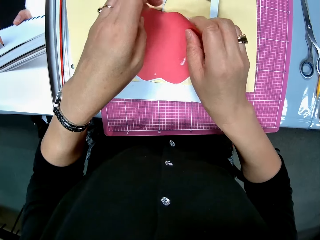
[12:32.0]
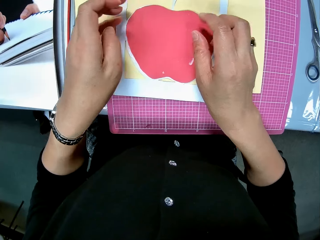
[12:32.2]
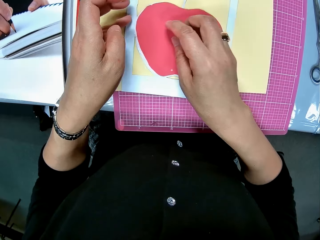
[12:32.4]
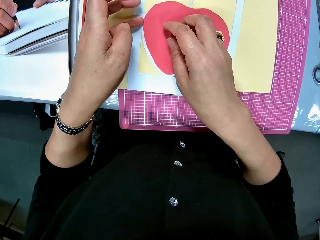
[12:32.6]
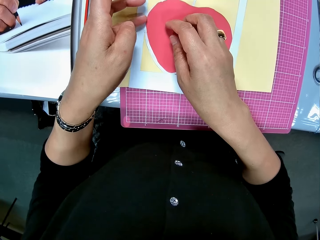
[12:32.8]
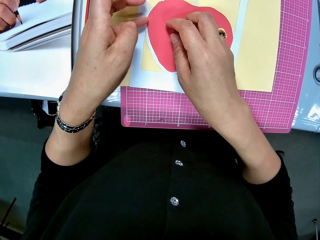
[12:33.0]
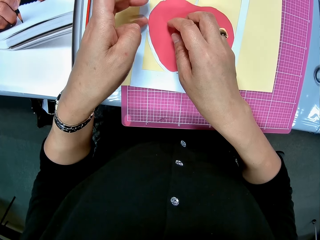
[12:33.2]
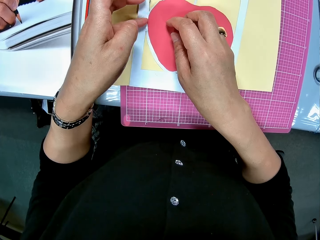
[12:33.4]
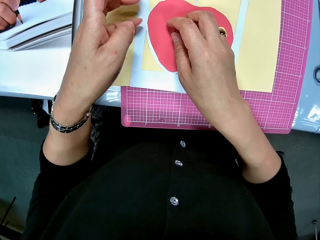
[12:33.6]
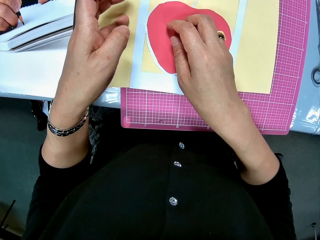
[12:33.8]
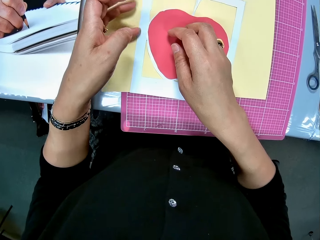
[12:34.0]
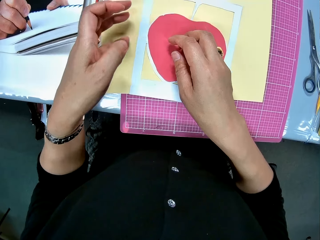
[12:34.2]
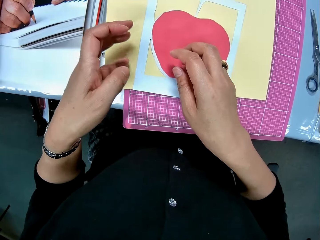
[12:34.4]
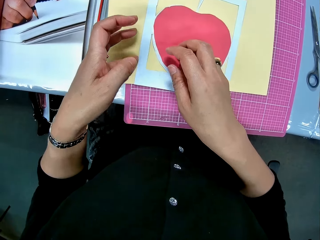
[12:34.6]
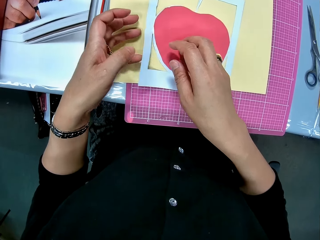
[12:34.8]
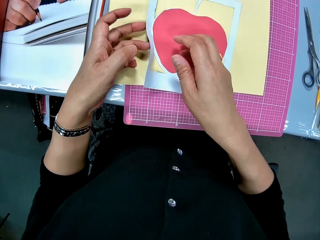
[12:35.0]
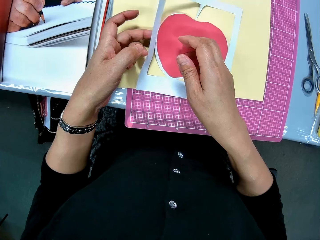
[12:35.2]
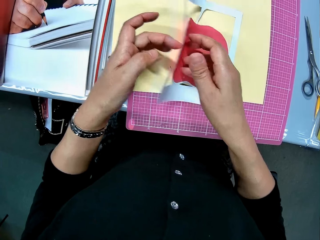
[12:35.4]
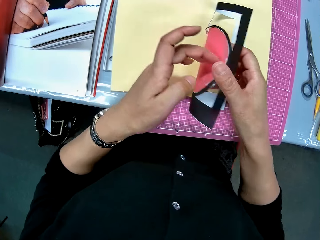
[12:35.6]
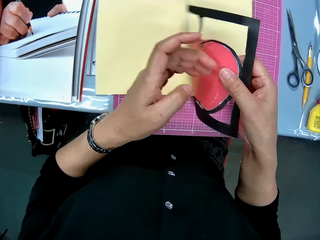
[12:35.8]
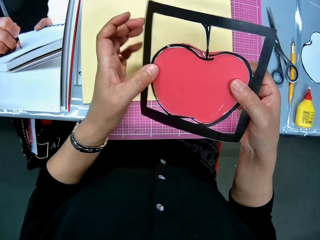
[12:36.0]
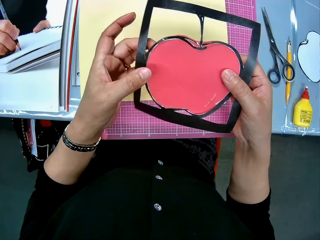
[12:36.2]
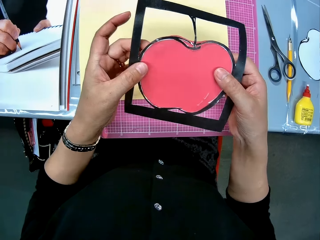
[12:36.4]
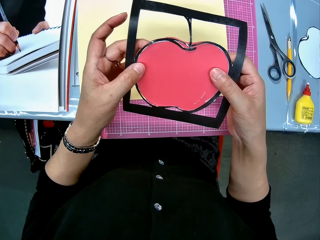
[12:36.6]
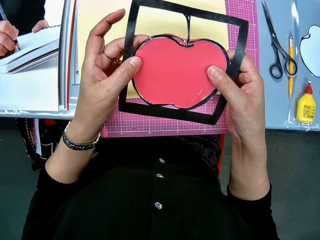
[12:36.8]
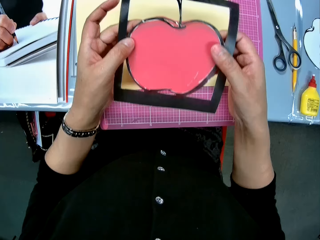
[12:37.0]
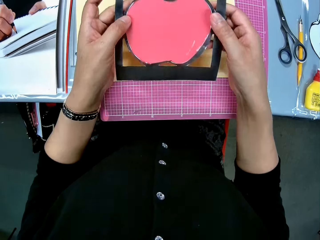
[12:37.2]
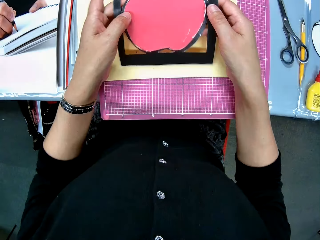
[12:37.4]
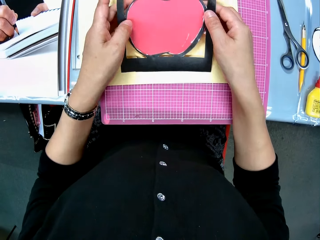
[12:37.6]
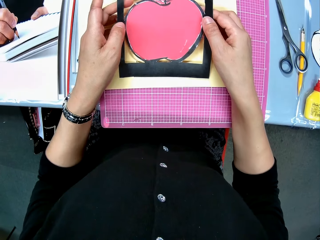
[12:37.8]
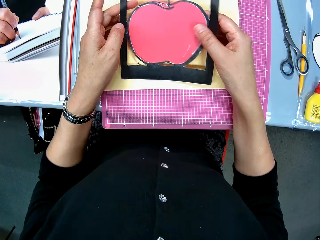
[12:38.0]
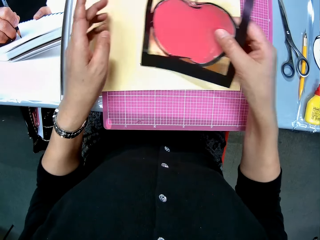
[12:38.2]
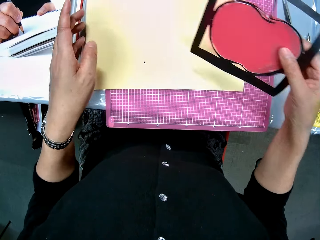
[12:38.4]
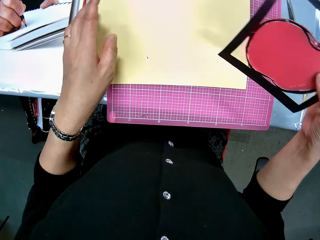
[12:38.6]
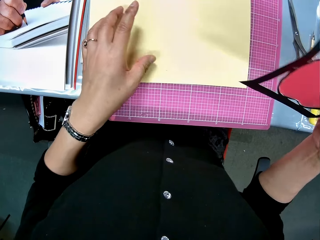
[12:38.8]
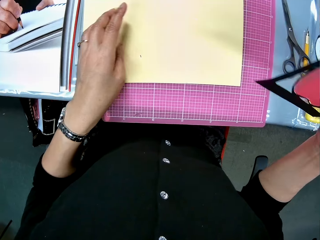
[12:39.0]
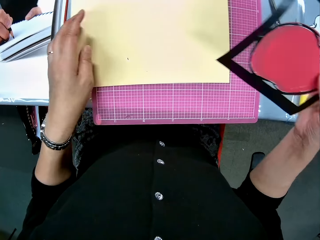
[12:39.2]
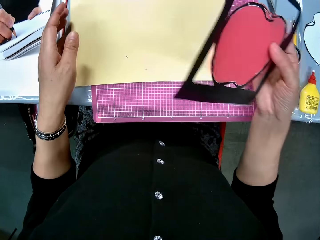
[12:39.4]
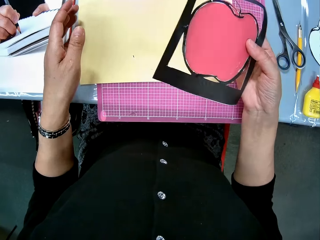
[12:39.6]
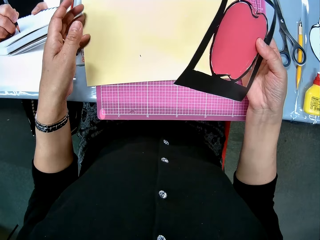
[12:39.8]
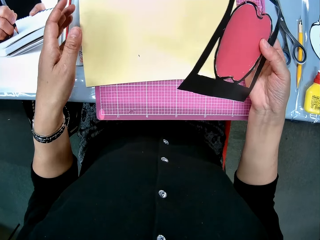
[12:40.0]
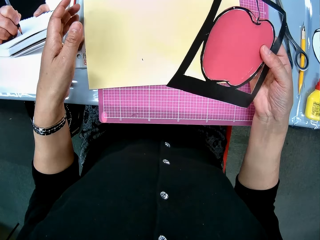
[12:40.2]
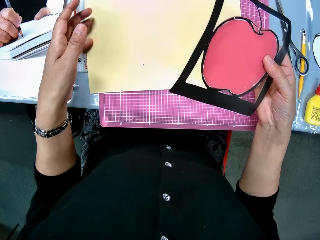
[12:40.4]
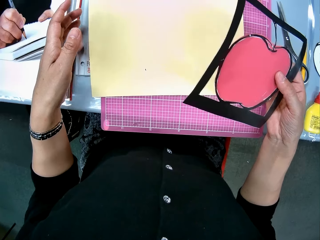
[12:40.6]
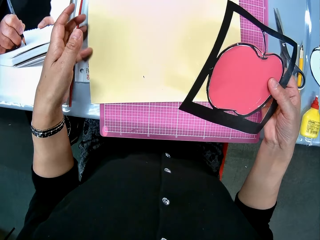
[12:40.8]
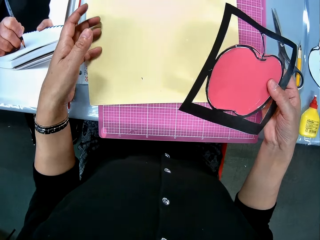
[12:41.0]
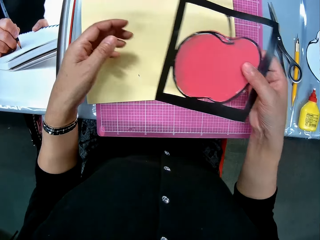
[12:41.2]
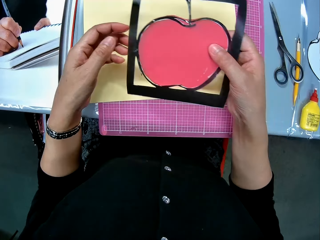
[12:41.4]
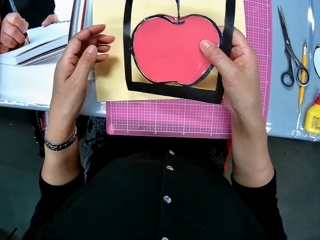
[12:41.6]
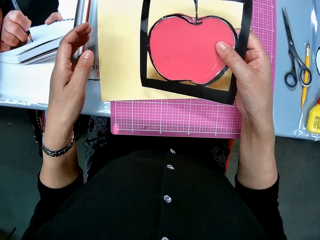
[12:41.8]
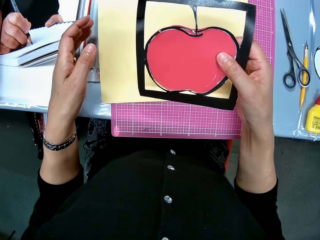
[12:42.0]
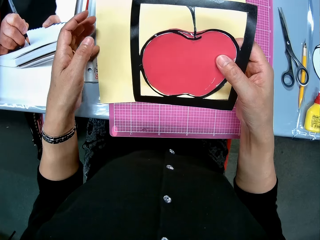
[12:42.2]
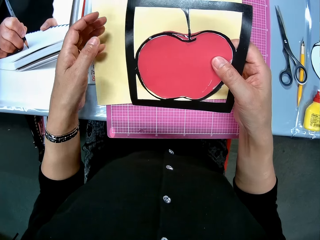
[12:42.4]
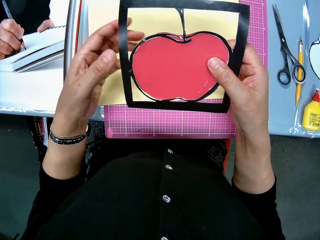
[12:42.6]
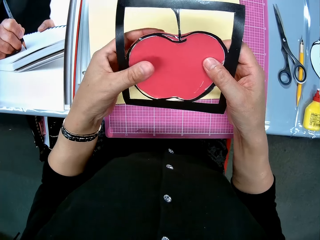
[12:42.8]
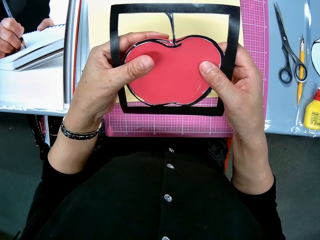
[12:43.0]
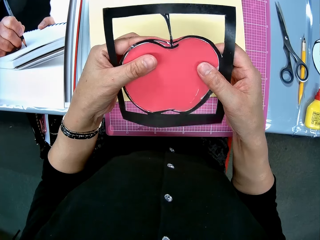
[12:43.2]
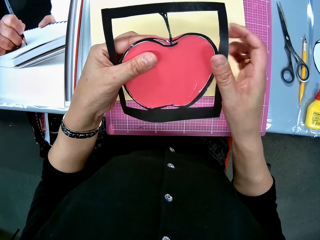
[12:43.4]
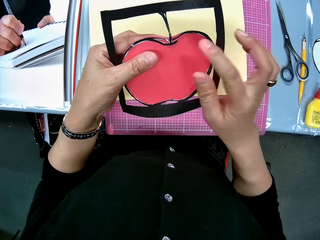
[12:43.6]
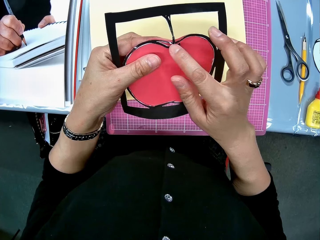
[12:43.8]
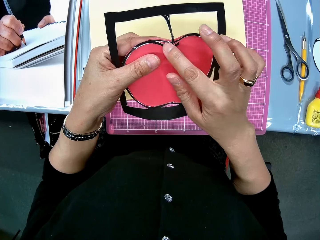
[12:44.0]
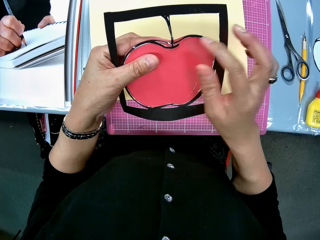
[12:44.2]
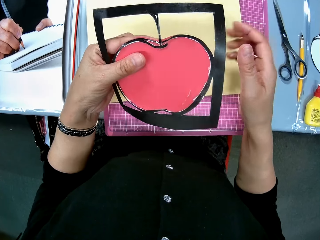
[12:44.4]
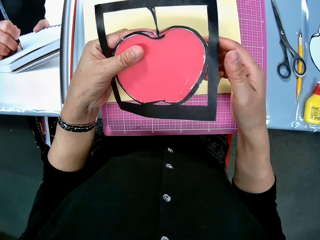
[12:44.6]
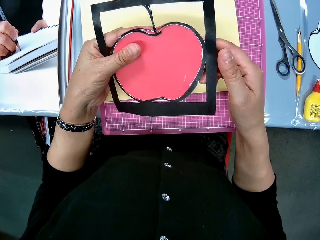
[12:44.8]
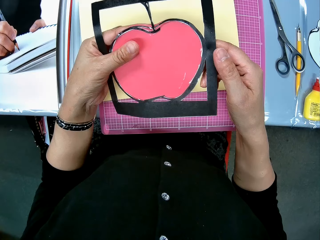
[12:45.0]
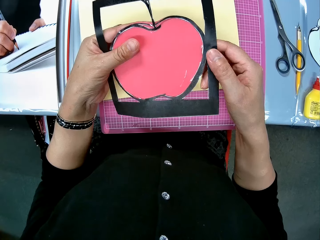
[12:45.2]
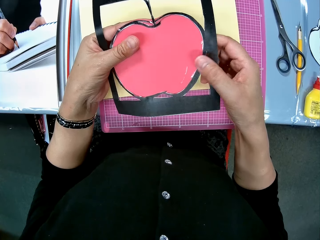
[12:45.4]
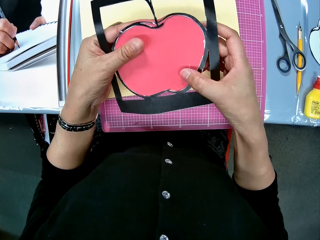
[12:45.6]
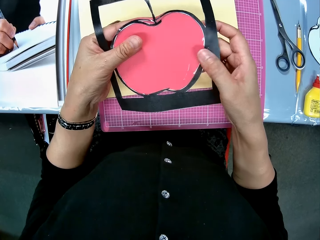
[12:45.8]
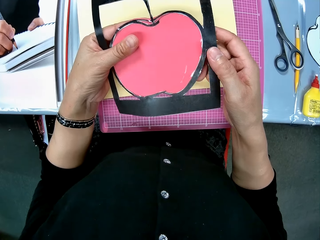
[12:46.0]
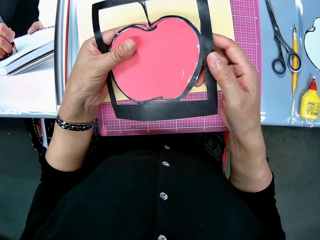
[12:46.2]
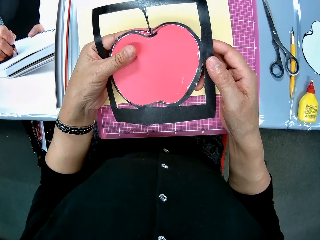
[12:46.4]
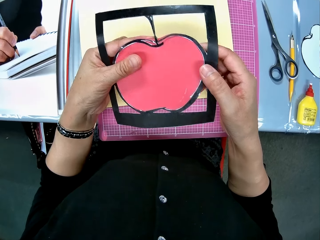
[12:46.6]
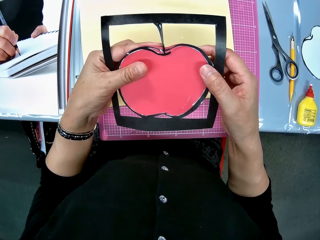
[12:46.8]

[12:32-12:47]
The camera wearer picks up the red and white paper craft from the yellow card board. She lifts up the paperboard with her hand. She turns over the red and white paper craft in her hands. She places a part of the decoration on the table and lifts up the decoration. She attempts to lift the yellow card board on the cutting mat. She places her hand on the paperboard, moves her hand towards the decoration, and lowers her hand. She examines the red and white paper crafts. She holds the decoration with her hands and lets go of the decoration. She places her finger on the cut out. She holds the decoration with her hands.

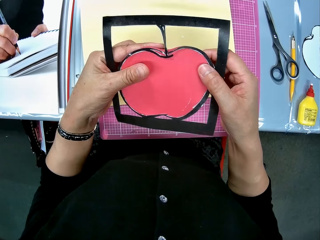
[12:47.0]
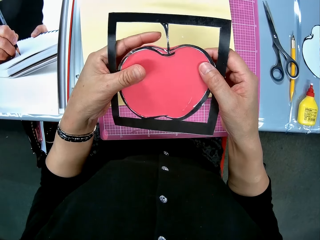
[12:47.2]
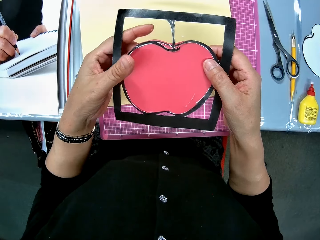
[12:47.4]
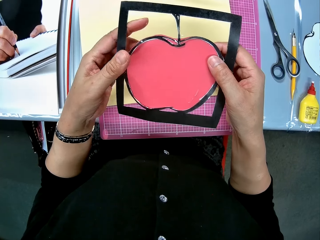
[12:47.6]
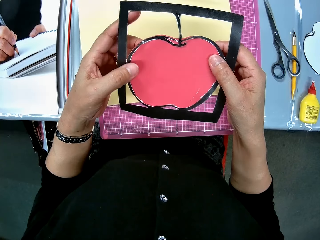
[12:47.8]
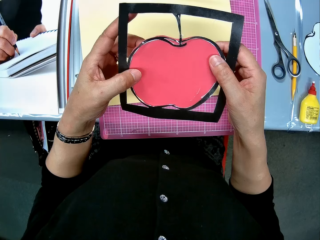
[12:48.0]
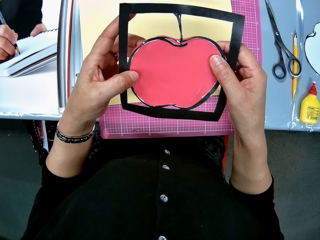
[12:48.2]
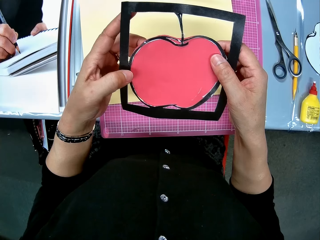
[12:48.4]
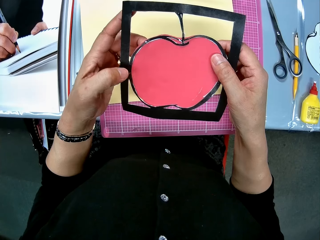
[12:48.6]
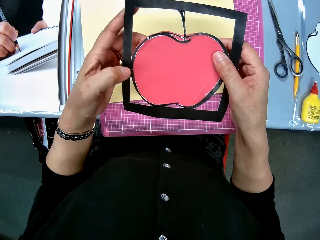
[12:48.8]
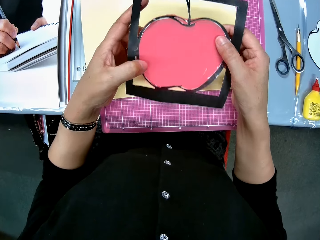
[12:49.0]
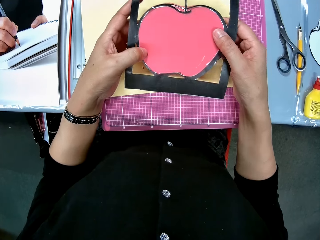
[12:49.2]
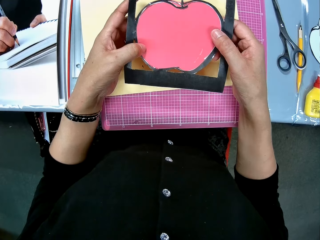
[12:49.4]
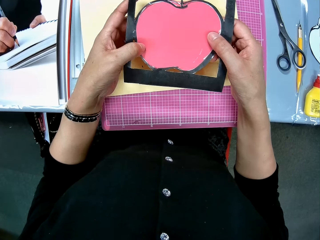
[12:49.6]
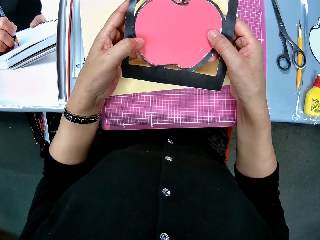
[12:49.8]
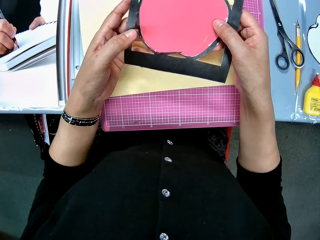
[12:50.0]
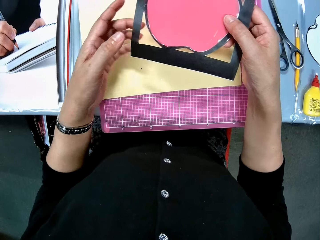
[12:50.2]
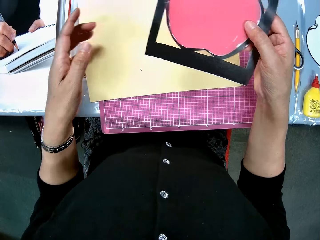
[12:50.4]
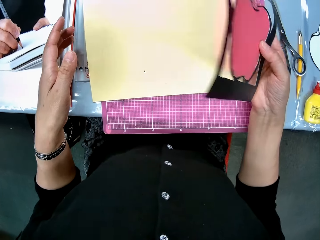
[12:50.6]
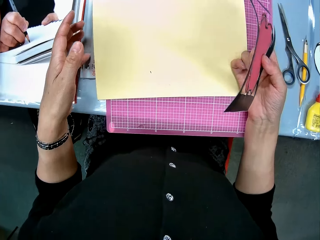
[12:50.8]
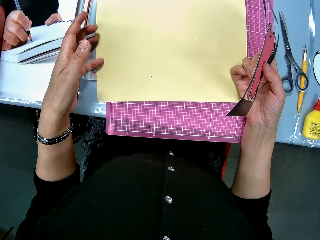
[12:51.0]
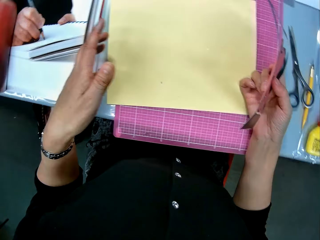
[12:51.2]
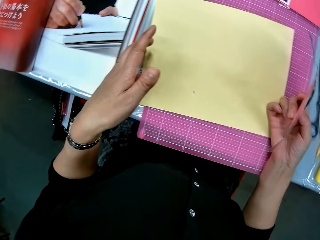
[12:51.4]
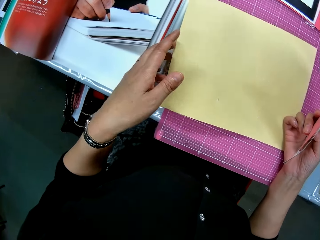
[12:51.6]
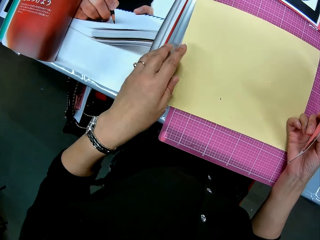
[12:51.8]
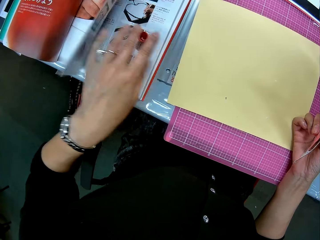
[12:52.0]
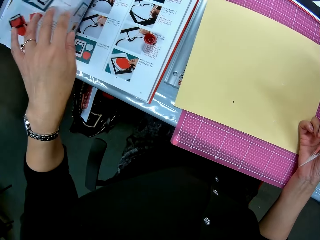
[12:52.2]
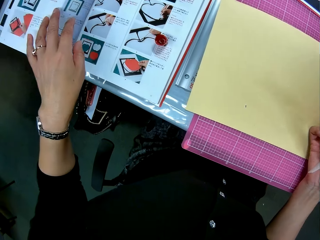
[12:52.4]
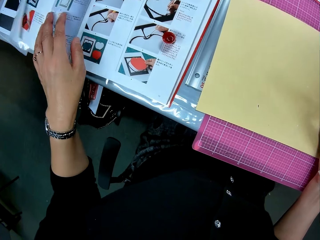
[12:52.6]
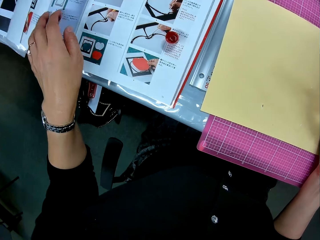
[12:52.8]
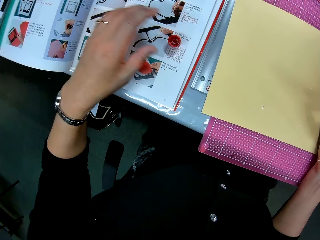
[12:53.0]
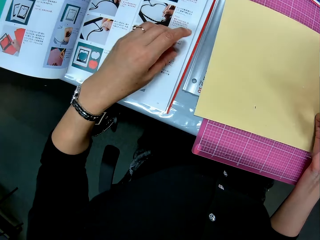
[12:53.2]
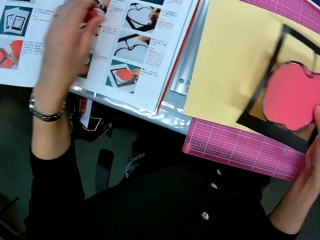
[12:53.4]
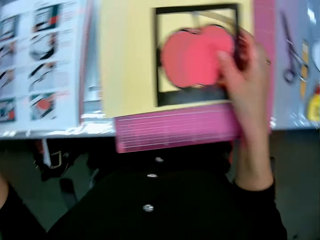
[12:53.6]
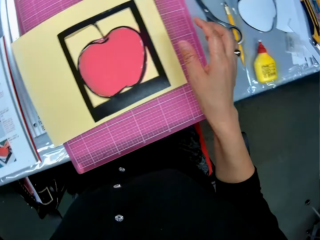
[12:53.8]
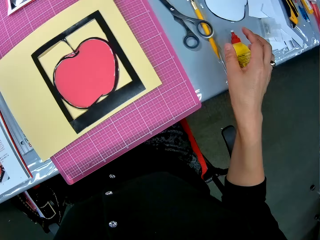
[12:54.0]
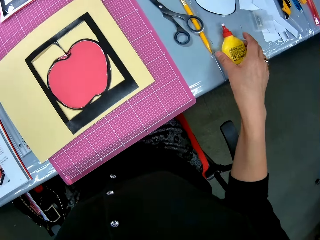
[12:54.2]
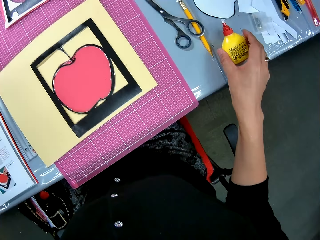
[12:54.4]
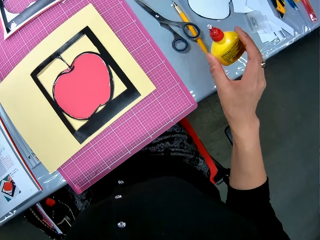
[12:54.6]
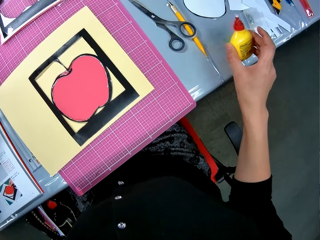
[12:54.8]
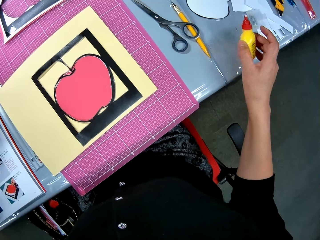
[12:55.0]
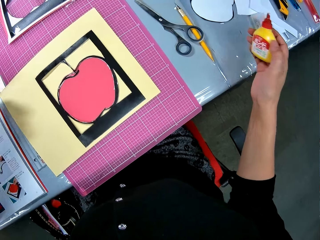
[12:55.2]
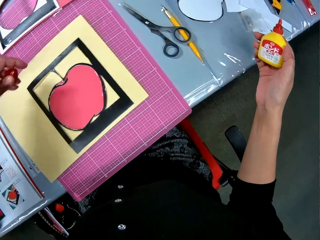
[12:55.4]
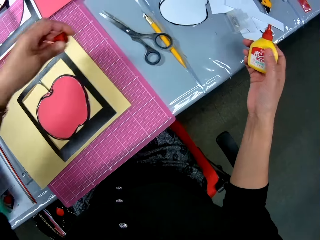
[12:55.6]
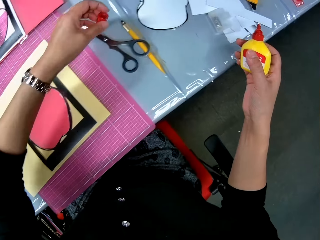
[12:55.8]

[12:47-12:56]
The camera wearer lets go of the decoration. She attempts to lift the yellow card board on the cutting mat. She holds the paperboard with her hand. She turns to the first drawing page of the book. She takes the glue cover on the book. She drops the red and white paper craft on the yellow card board. She moves her hand backwards. She picks up the glue container from the table.
